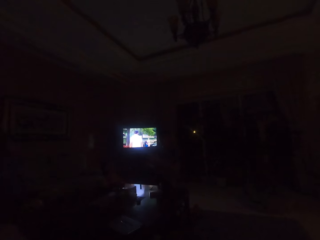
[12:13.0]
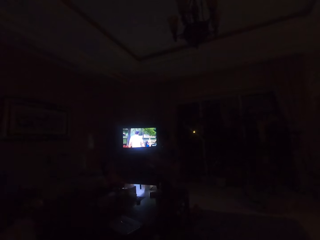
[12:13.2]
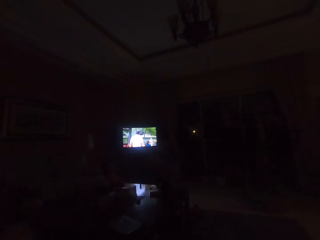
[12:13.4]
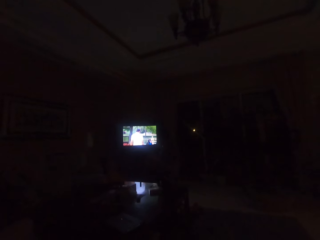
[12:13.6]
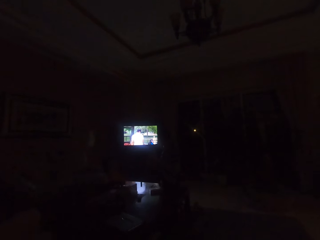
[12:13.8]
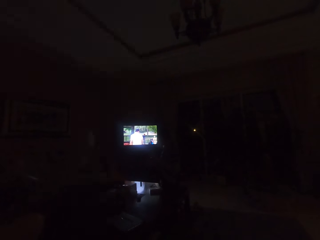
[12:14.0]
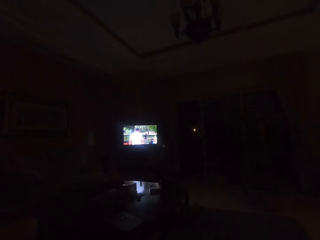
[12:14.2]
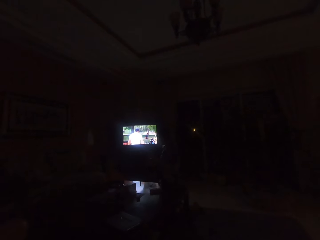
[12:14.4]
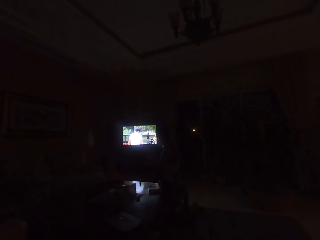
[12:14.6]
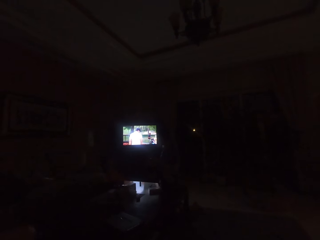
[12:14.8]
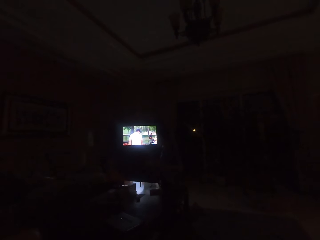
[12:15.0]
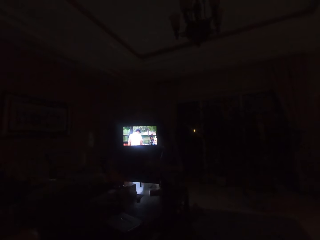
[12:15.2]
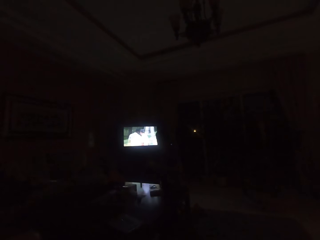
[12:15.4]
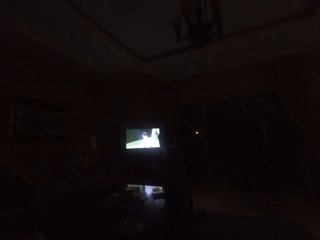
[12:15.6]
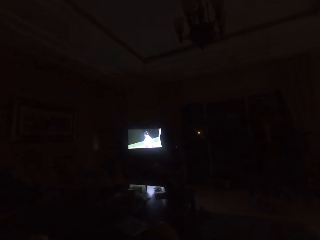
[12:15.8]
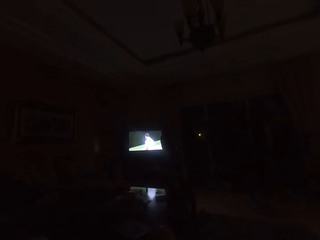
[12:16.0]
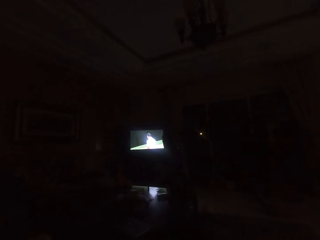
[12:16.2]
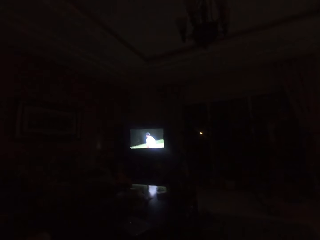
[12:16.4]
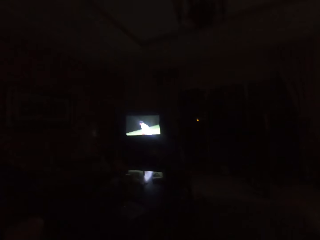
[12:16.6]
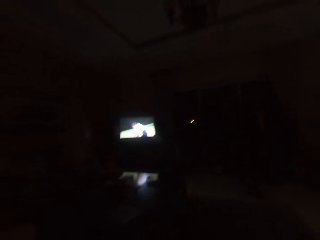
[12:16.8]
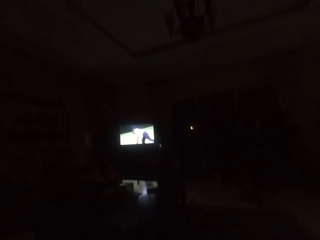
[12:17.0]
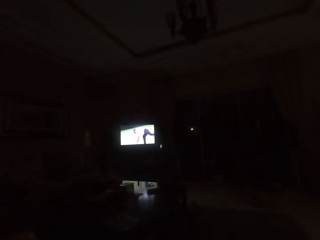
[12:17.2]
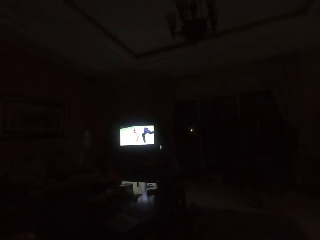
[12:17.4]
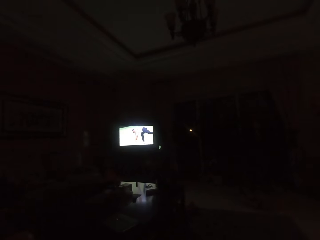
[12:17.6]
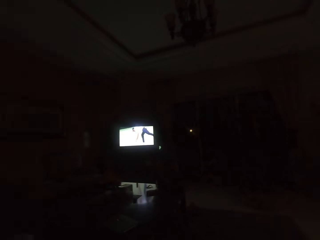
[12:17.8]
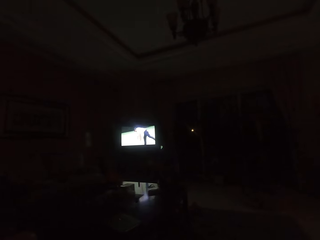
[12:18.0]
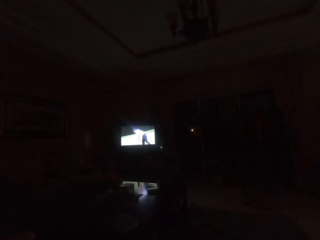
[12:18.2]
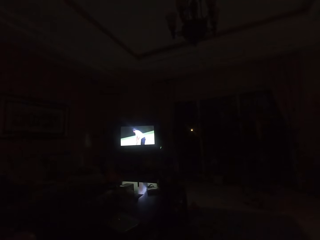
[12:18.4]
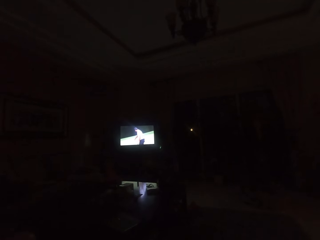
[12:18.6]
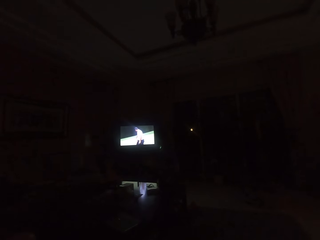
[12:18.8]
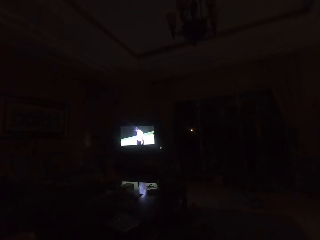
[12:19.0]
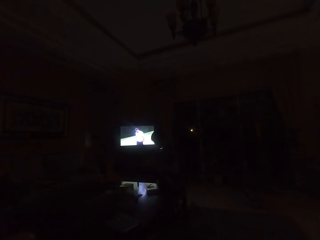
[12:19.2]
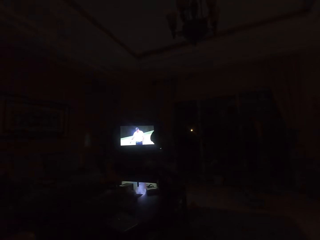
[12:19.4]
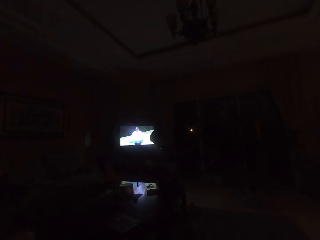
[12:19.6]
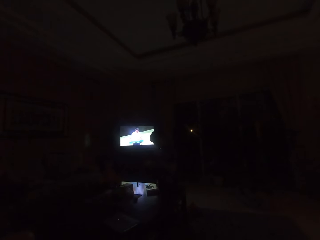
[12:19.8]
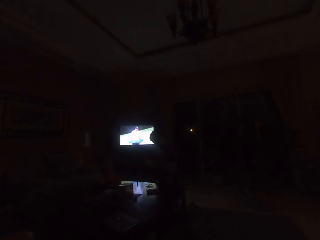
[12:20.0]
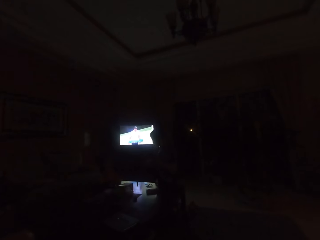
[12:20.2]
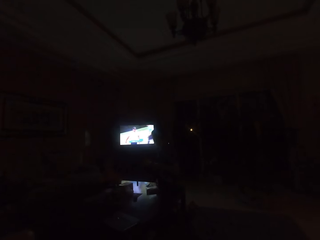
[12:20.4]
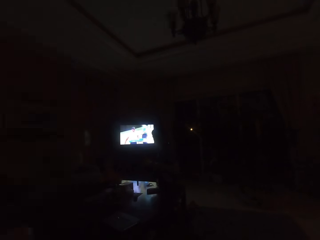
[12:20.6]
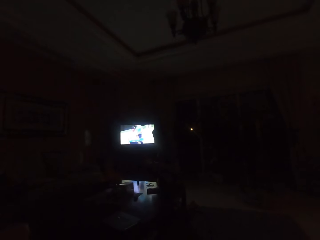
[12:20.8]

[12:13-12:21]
The camera wearer watches the television.

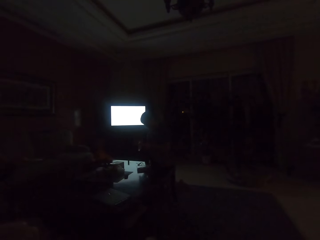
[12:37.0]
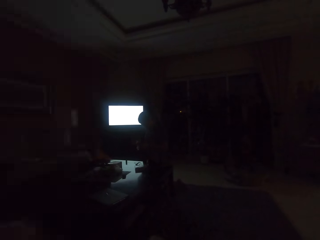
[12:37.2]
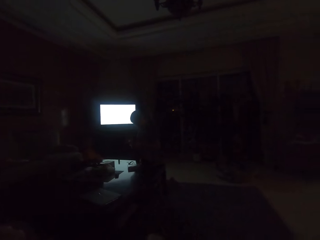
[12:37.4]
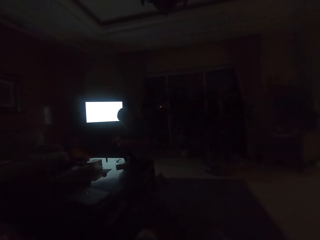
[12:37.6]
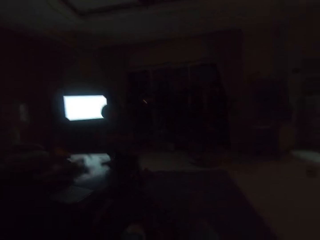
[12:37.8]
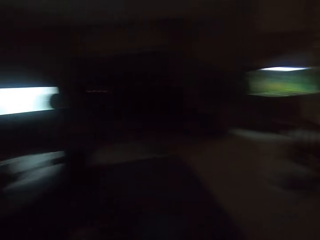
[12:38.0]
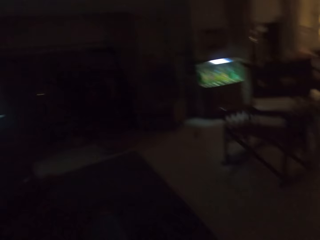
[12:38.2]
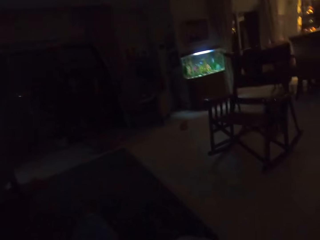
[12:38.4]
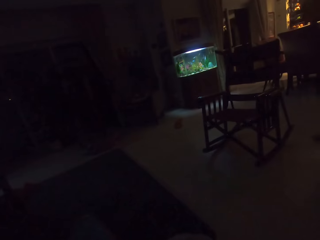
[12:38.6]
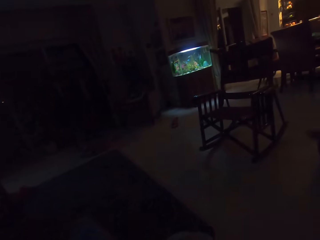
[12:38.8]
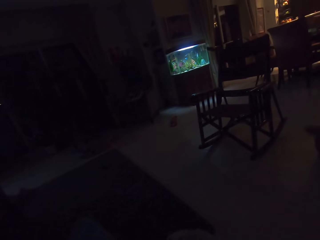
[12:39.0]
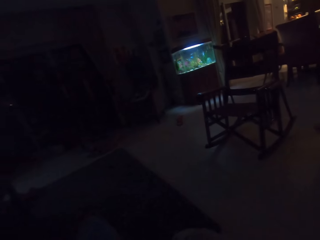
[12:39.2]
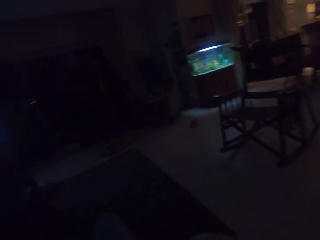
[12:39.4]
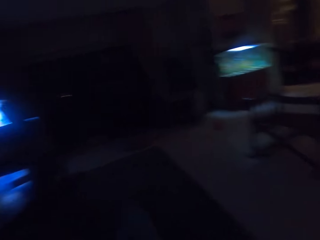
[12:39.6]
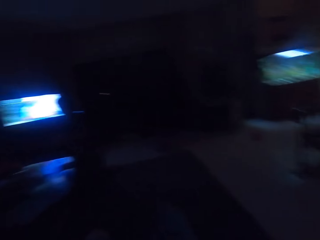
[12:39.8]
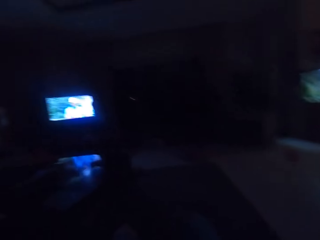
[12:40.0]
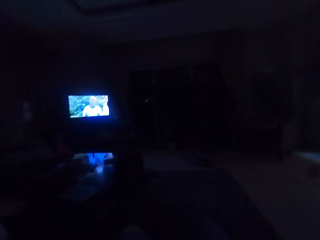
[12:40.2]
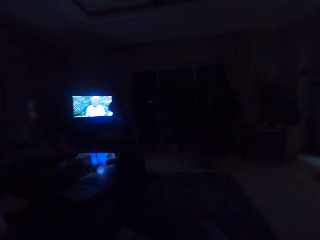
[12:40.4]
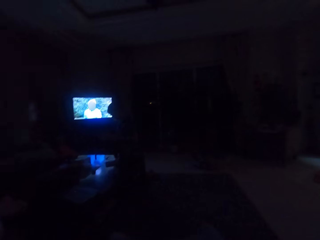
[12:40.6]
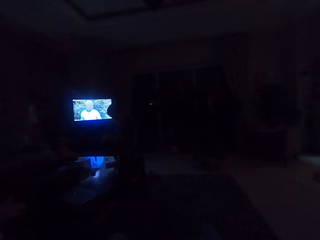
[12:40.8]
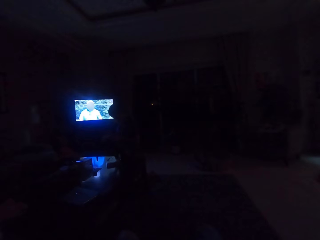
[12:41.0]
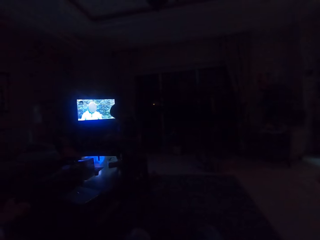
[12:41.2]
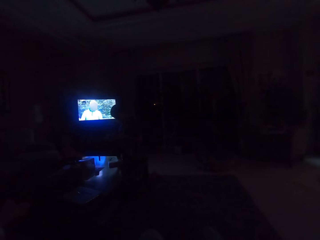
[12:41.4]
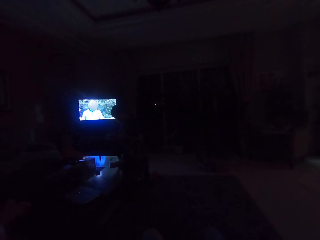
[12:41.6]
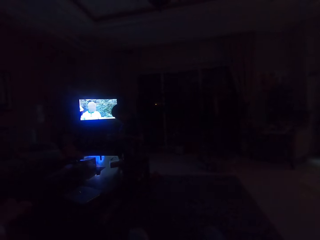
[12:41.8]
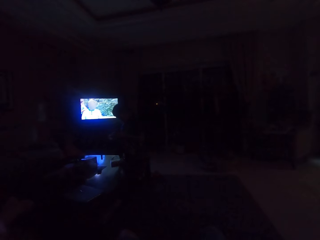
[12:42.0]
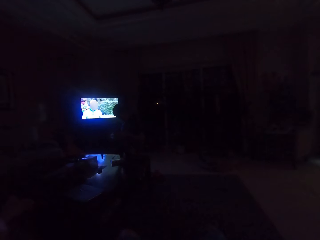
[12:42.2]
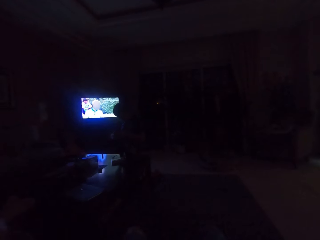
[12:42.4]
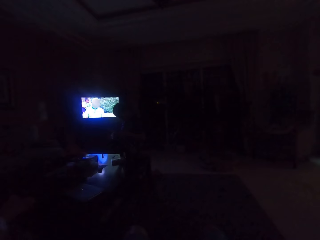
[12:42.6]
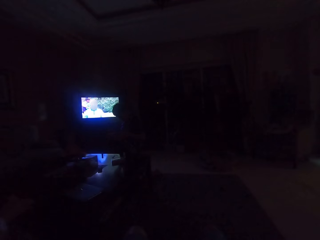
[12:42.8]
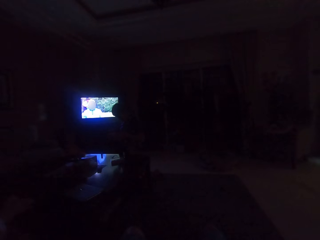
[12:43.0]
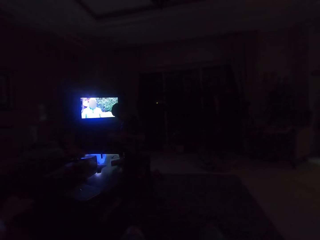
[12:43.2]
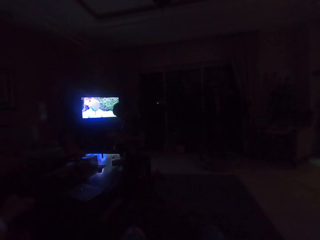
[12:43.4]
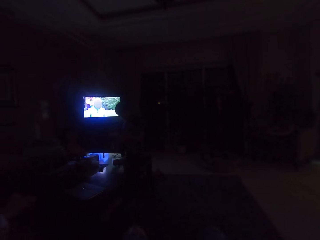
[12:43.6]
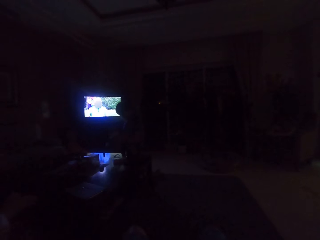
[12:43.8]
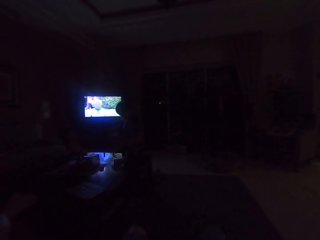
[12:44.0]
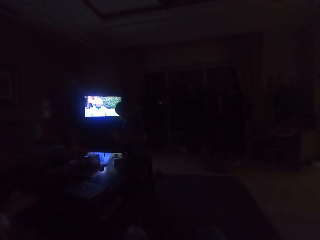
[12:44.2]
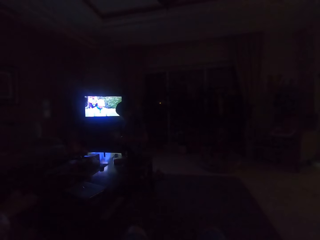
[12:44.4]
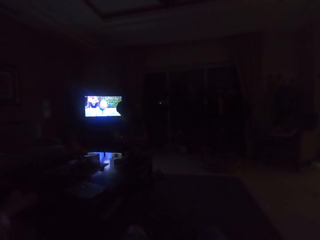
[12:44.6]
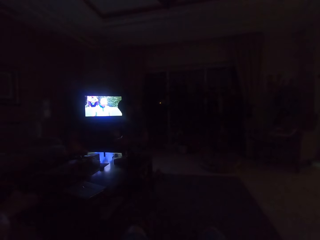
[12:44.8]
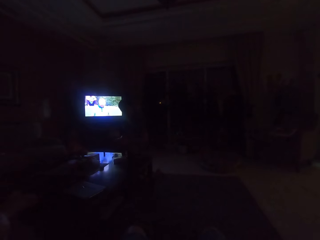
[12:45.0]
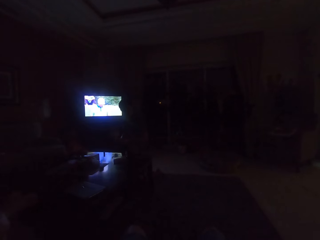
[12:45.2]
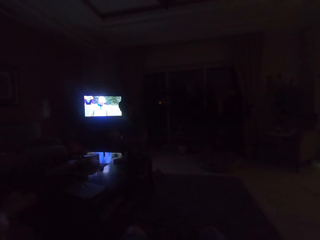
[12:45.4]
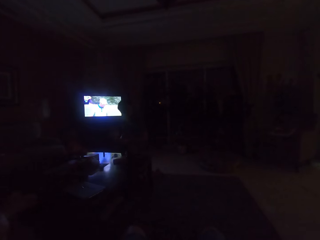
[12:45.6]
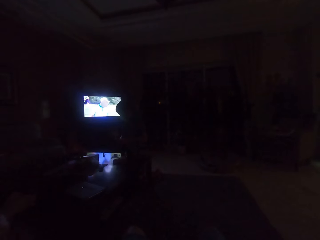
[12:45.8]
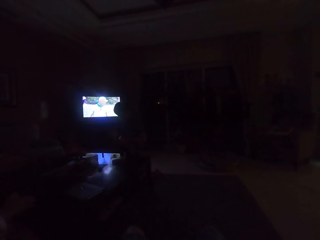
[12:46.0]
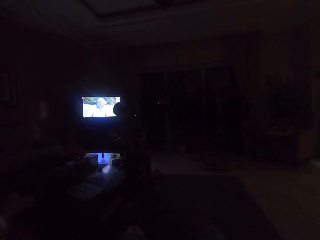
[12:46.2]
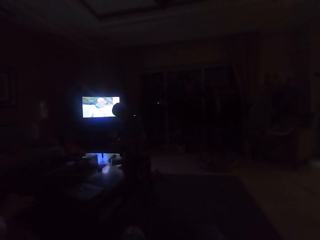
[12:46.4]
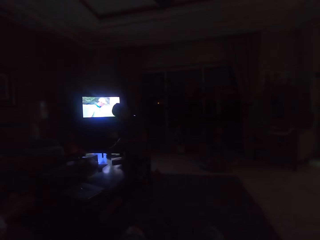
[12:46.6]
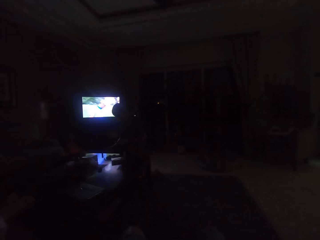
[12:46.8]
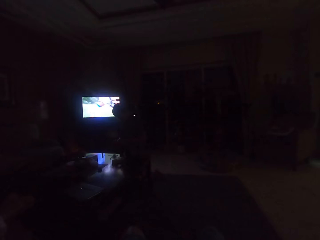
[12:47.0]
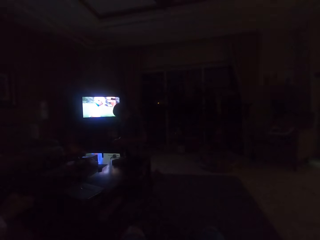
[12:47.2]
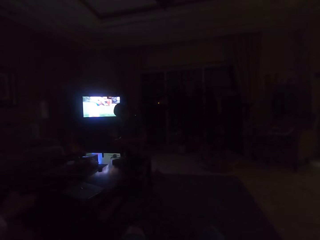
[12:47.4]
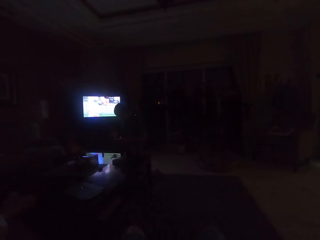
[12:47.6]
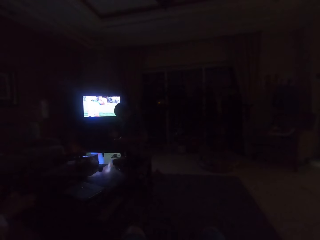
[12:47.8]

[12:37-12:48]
The camera wearer looks around the apartment. They watch the television. A person watches the television.

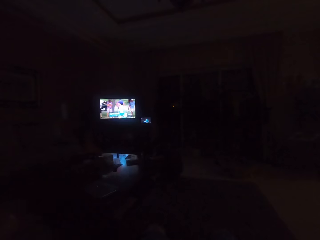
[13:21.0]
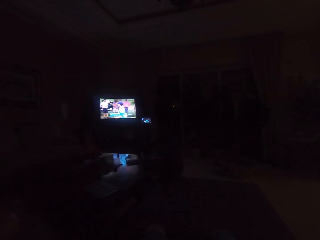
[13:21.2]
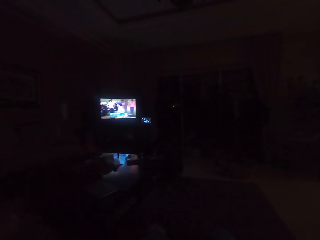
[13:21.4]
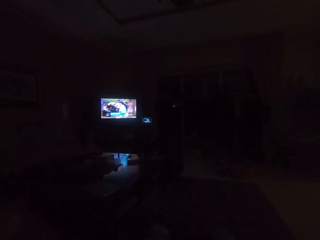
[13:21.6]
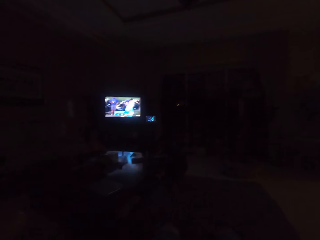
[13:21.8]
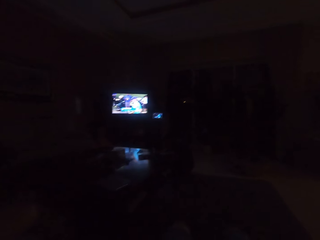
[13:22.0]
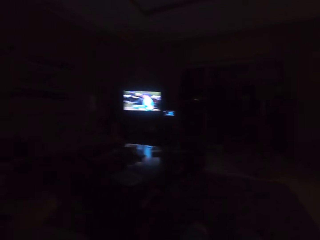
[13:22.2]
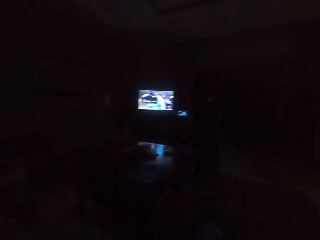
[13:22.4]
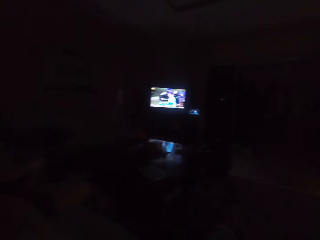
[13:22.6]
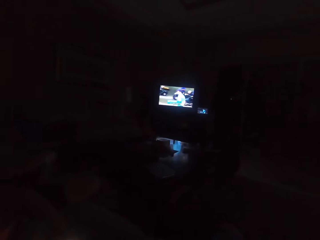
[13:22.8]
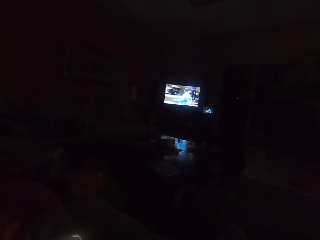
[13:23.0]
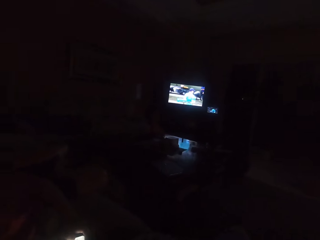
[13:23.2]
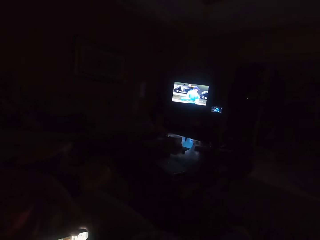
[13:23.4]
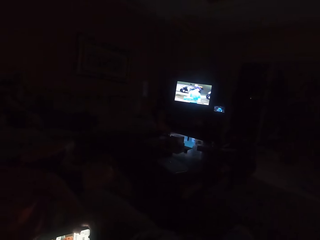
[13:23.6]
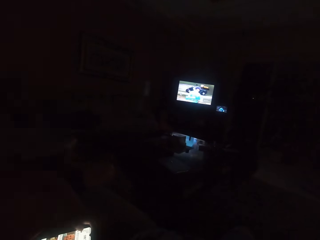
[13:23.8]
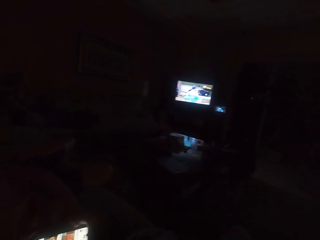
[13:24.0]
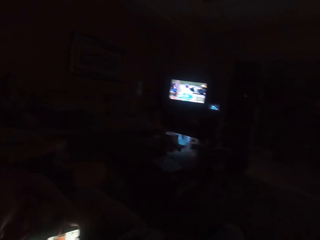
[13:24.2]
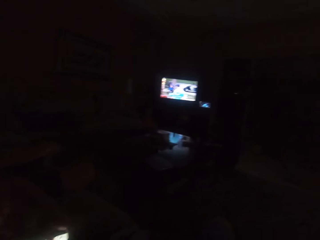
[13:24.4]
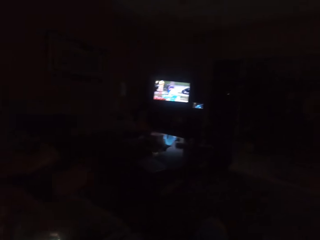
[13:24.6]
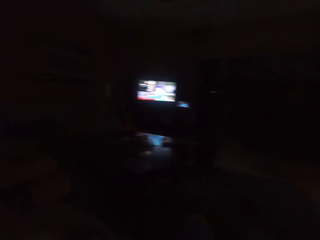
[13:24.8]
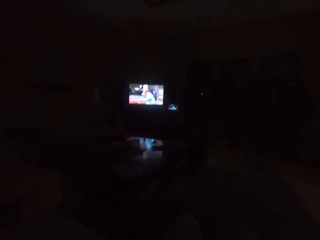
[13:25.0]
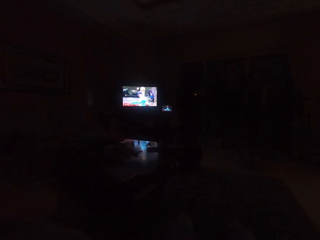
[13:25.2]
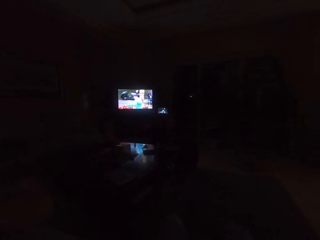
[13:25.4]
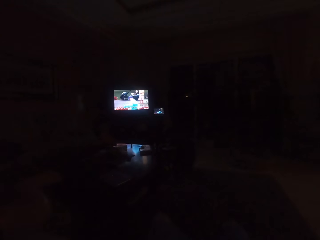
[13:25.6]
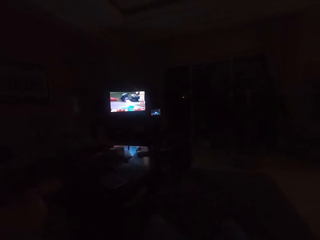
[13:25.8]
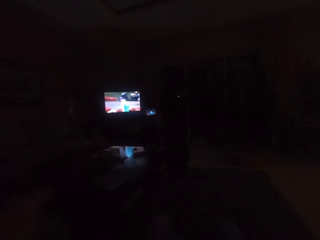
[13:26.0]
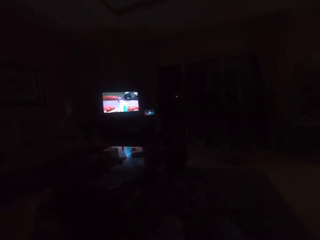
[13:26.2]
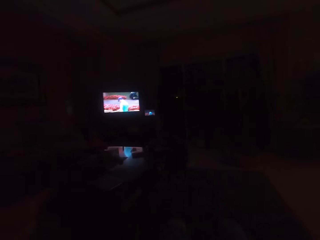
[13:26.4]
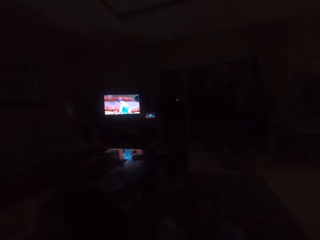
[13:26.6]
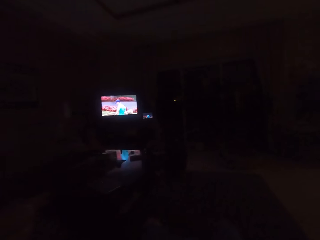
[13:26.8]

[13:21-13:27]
The camera wearer looks around the apartment. They watch the television.
